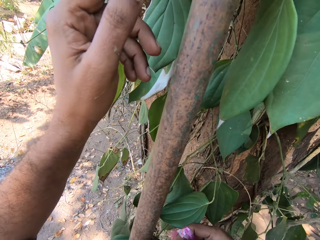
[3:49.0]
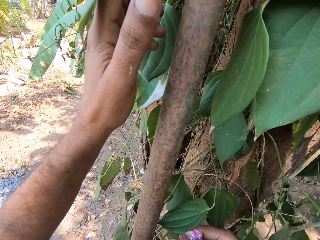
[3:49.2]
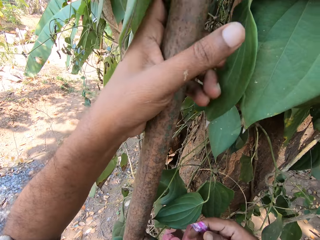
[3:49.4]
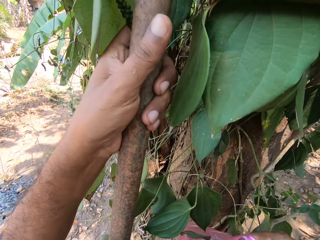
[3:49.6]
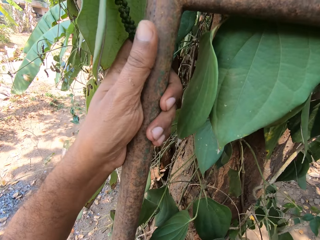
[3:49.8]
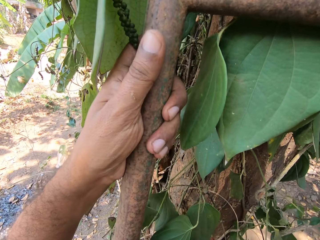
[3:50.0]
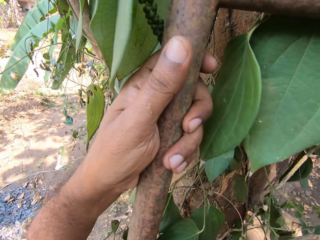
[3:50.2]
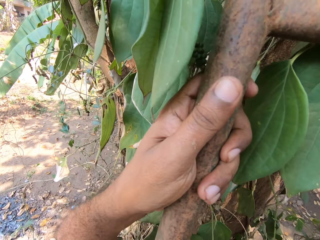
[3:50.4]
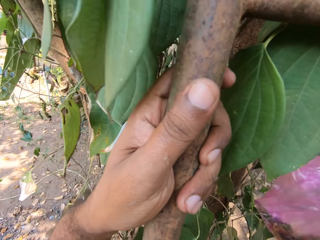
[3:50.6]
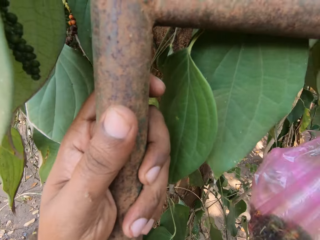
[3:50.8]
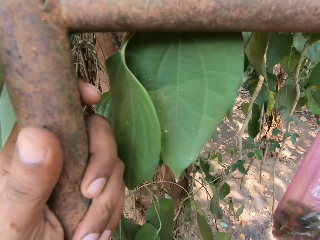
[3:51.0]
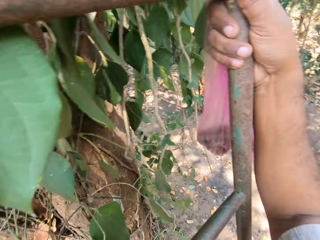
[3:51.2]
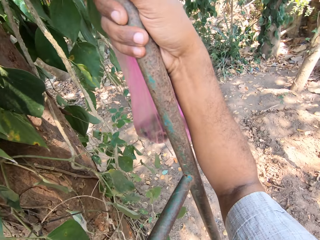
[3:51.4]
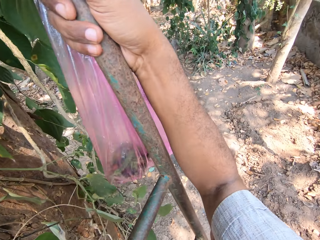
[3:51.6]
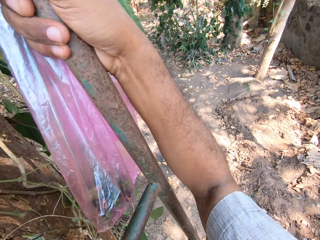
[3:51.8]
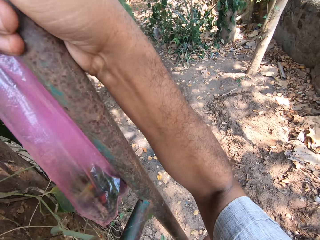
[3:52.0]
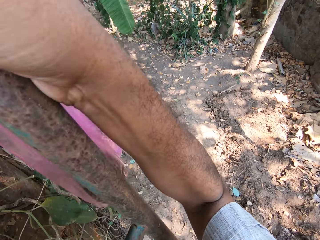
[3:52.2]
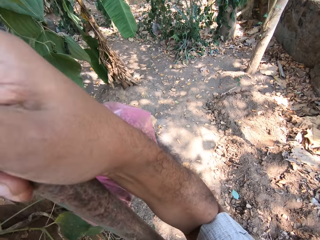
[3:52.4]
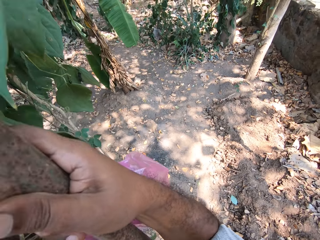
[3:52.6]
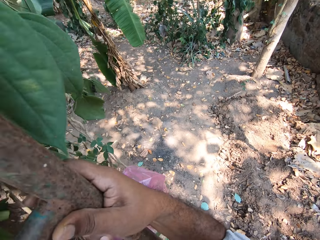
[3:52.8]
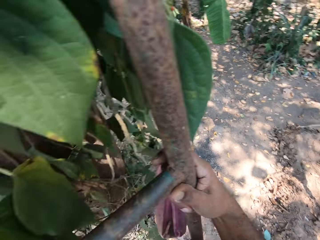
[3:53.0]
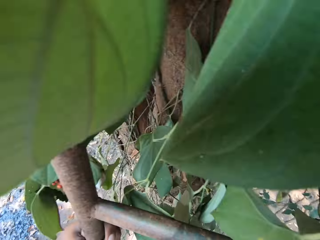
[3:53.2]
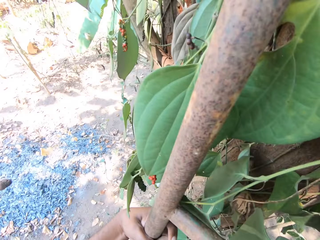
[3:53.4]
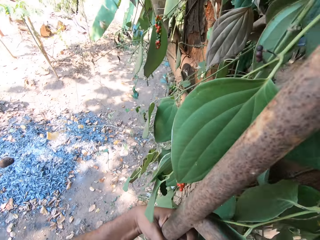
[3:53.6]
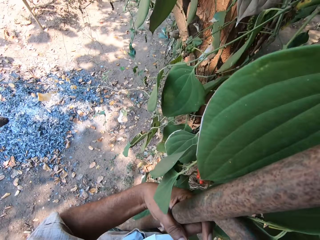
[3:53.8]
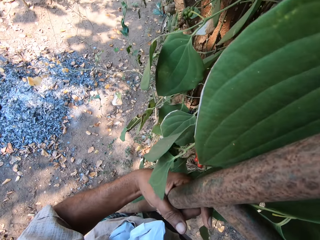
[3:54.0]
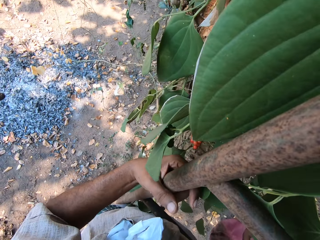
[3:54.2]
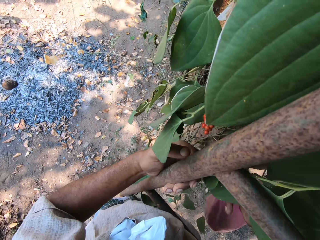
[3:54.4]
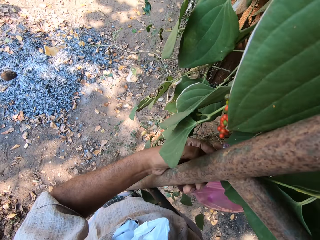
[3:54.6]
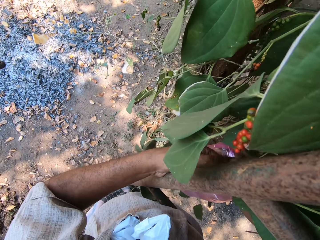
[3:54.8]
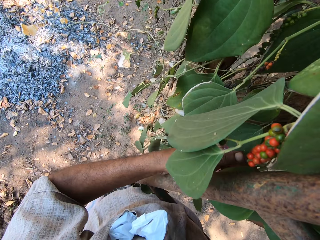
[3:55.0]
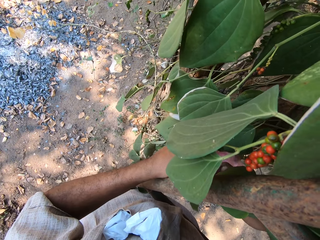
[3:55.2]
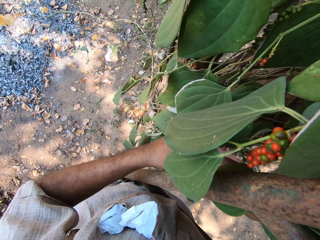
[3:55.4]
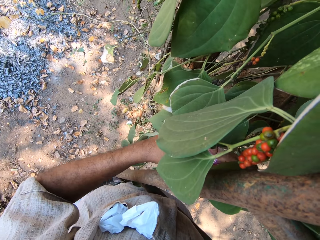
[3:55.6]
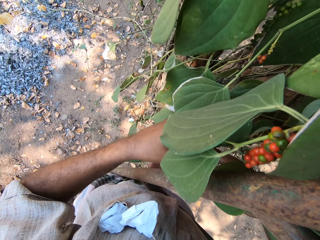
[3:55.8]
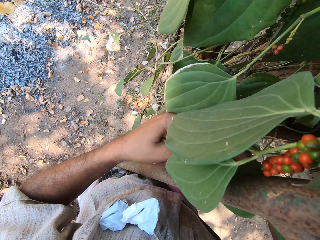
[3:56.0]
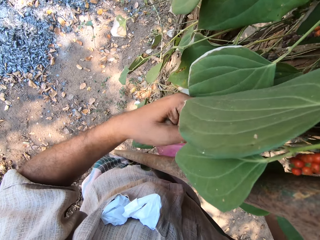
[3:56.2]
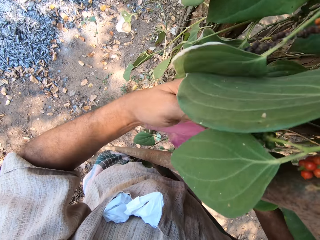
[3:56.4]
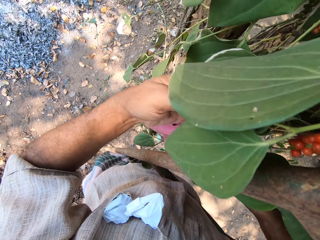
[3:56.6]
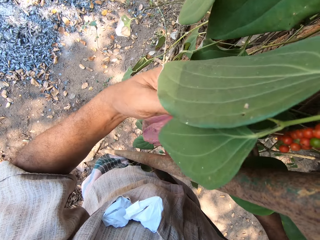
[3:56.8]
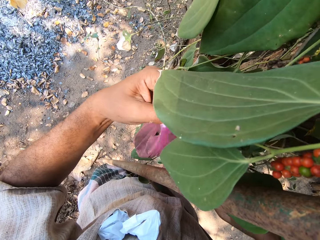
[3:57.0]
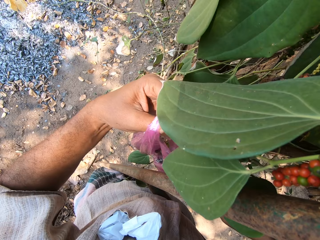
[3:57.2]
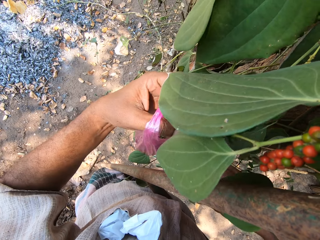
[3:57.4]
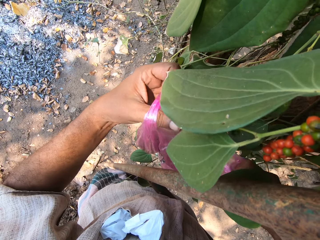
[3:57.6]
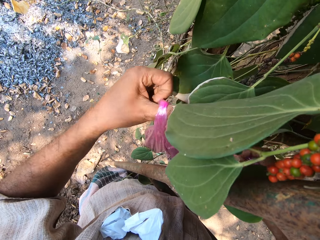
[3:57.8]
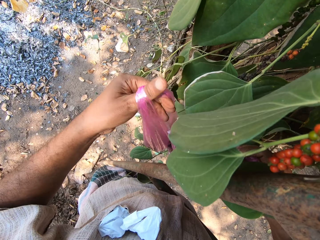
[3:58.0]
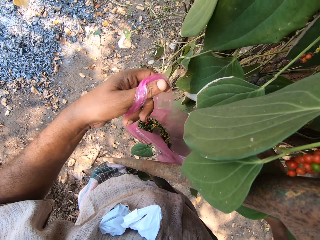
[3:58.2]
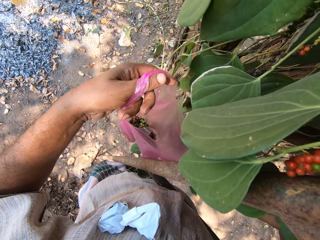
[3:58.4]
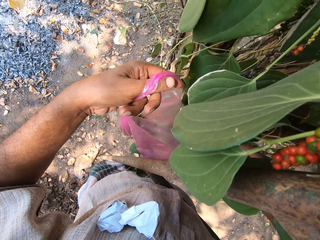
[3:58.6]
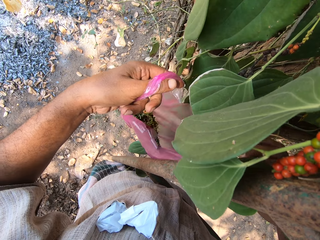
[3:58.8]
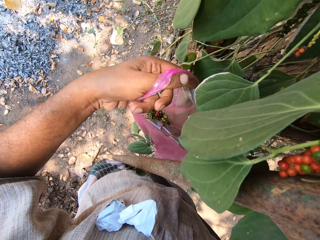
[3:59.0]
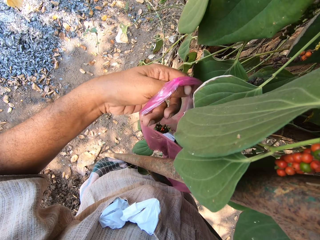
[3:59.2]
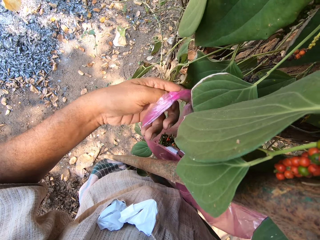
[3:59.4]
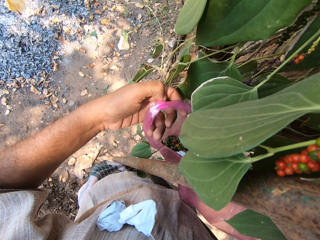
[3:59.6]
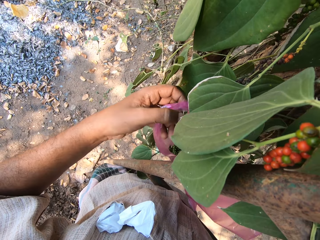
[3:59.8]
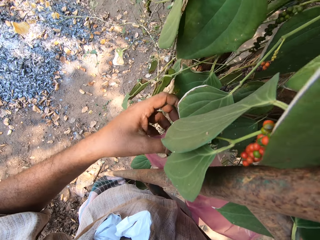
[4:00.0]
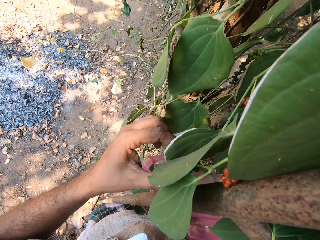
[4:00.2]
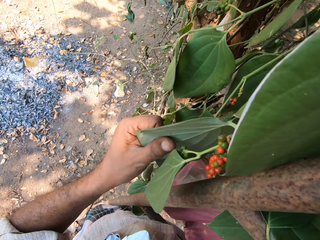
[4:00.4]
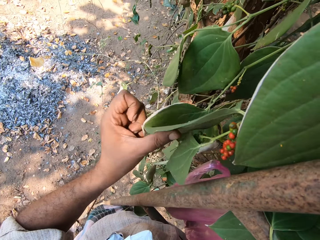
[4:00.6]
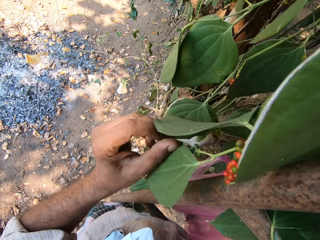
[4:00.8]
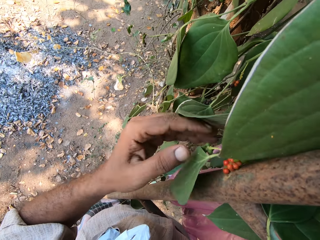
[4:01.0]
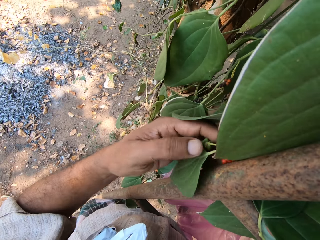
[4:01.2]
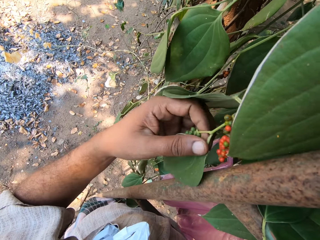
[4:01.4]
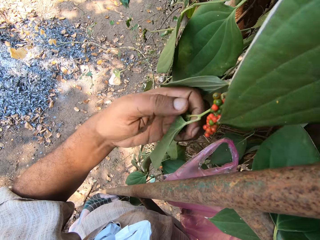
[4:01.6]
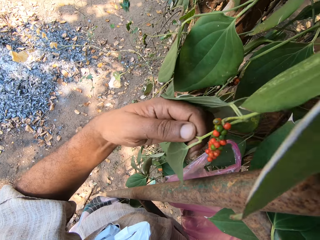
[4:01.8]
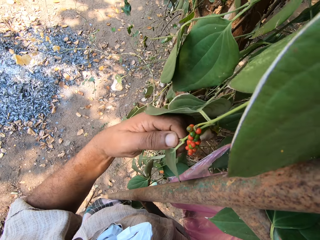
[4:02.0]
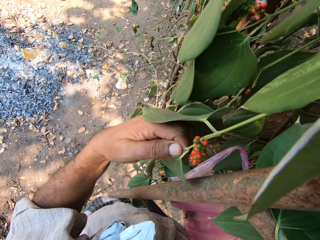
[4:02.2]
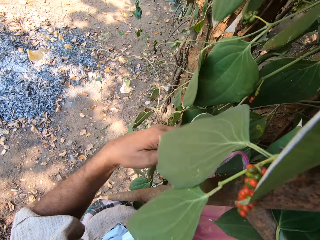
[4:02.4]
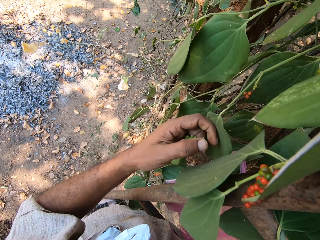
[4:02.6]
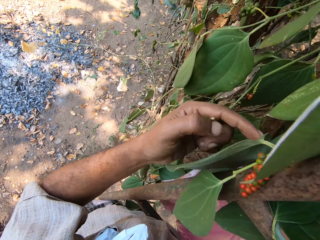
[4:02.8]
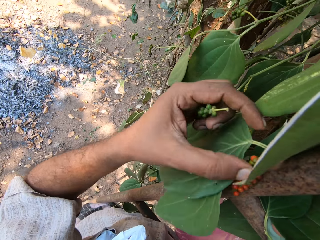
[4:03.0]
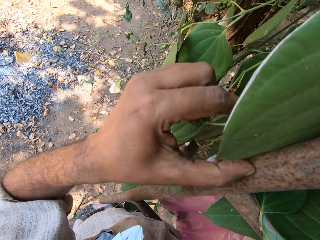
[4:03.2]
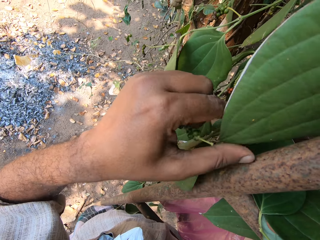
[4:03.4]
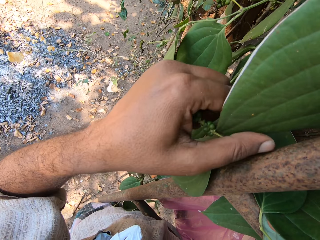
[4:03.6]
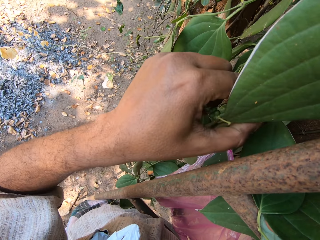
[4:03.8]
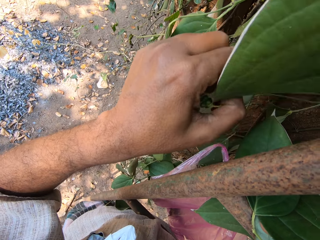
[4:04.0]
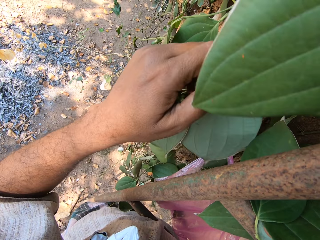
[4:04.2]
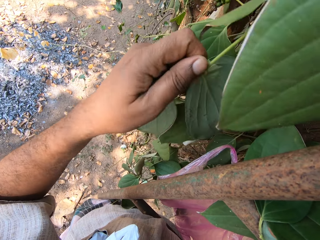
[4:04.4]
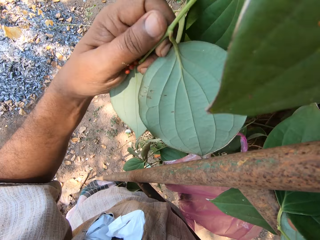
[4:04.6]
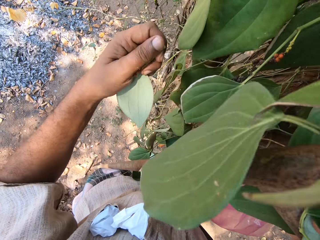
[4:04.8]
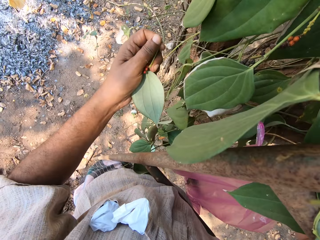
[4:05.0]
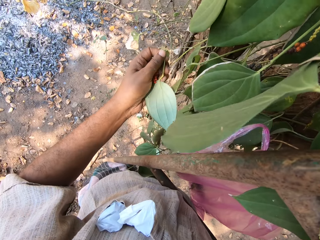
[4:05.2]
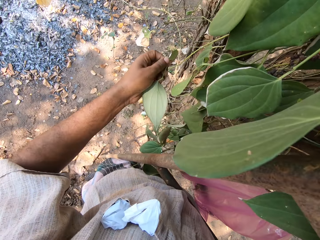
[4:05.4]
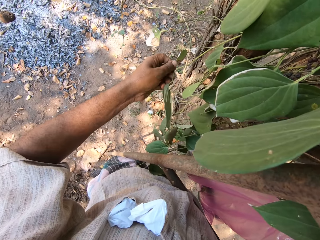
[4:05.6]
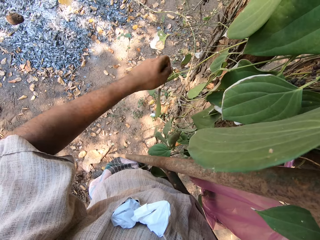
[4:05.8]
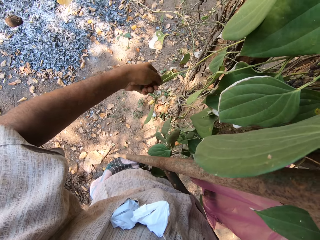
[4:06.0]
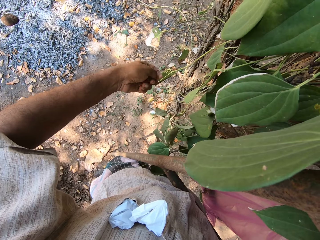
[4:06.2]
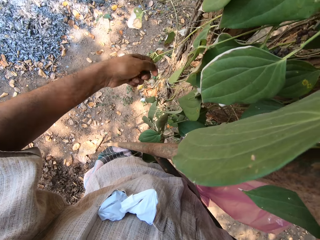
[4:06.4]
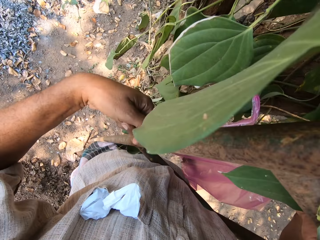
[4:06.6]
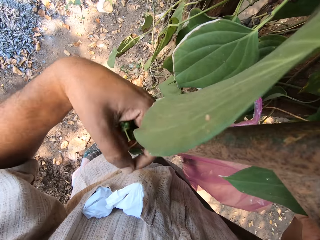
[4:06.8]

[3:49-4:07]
The camera wearer adjusts his body on the ladder. He climbs the ladder. He adjusts the plastic bag with both hands. He plucks some fruits from the plant. He plucks some fruits from the tree with his left hand. He plucks some fruits and a leaf from the tree with his left hand. He drops the leaf in his left hand.

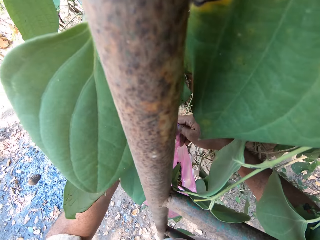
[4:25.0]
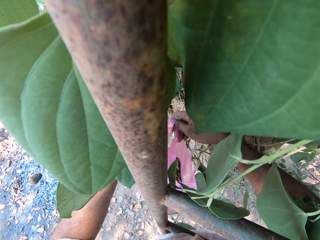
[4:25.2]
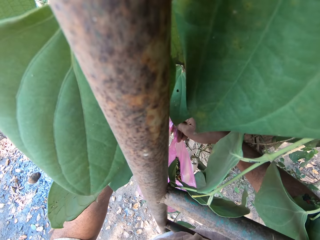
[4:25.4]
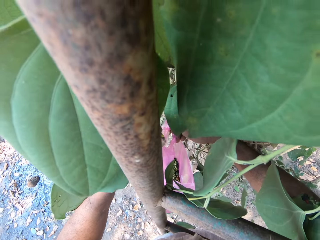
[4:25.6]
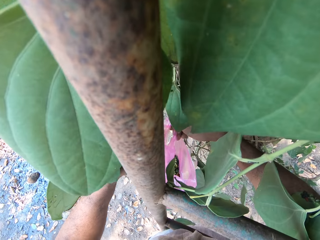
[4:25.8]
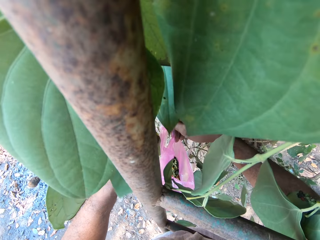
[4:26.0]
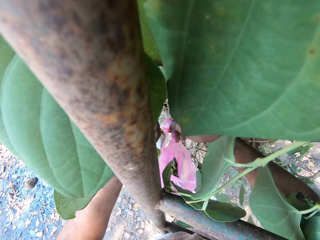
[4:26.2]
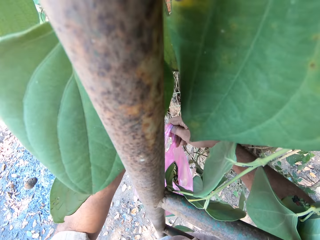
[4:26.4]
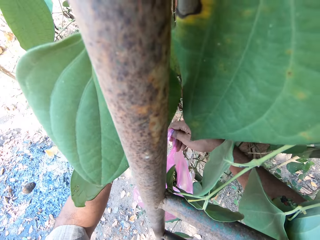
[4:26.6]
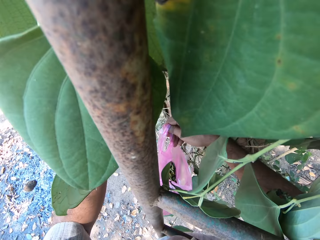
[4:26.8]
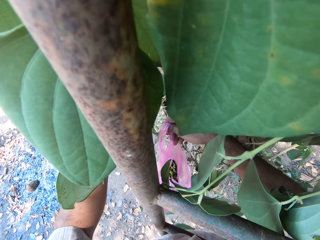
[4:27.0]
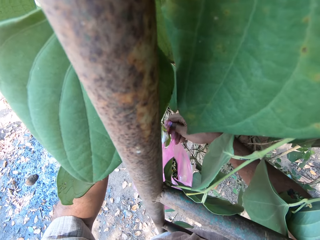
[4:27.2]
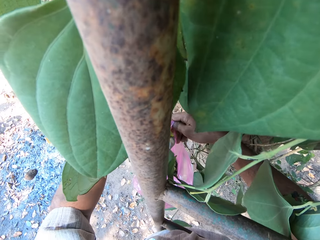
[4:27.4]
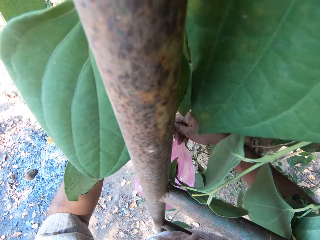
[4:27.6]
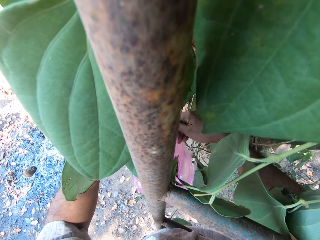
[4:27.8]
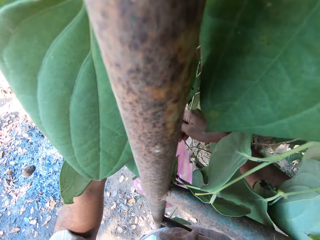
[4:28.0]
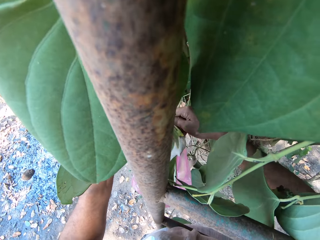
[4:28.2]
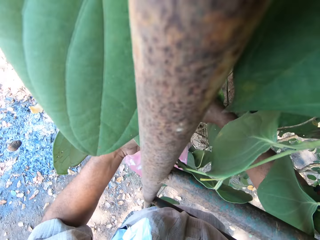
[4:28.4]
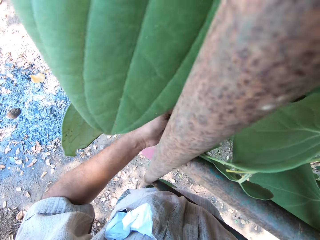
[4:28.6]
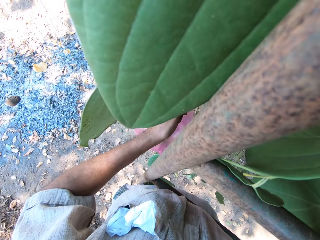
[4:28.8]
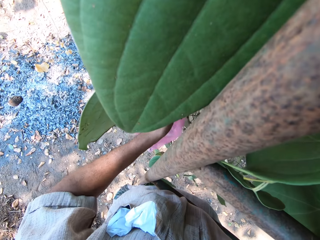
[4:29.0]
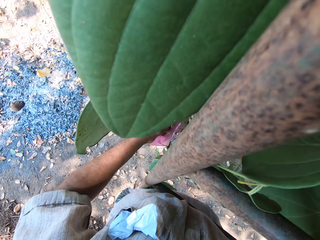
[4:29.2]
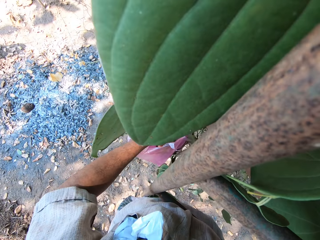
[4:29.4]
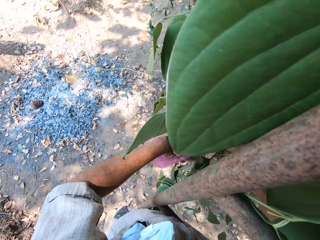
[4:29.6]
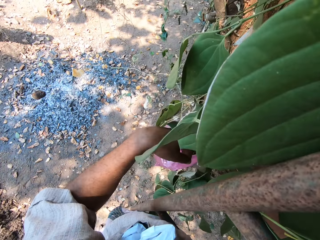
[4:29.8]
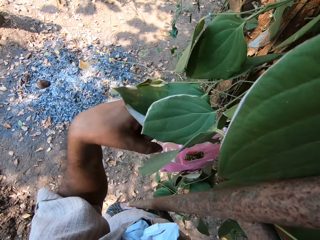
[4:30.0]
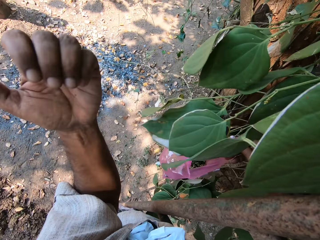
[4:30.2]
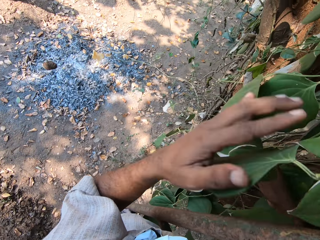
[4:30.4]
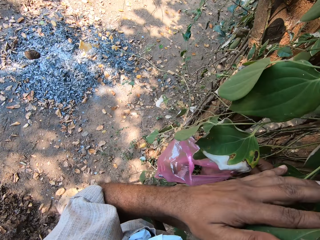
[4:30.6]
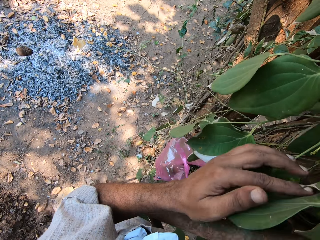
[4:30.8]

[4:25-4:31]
The camera wearer plucks some fruits from the plant. They put the fruits in the bag.
